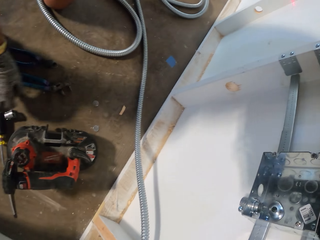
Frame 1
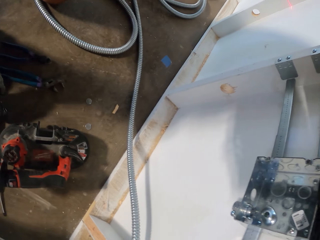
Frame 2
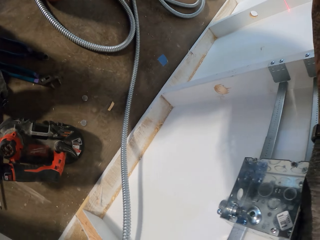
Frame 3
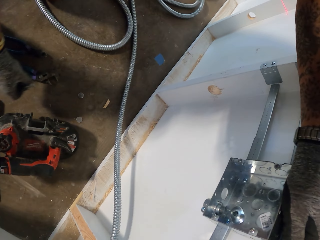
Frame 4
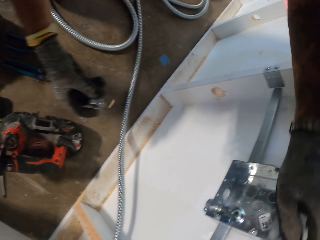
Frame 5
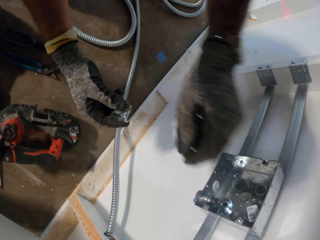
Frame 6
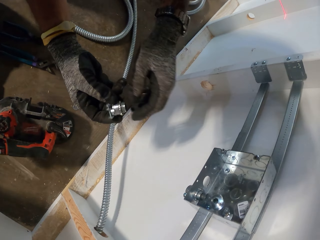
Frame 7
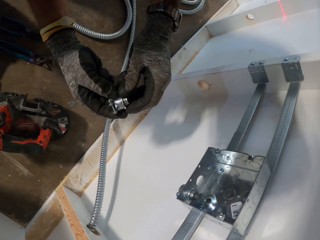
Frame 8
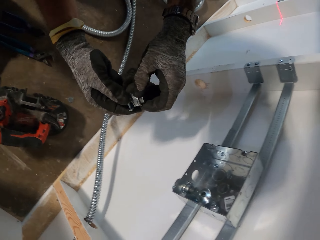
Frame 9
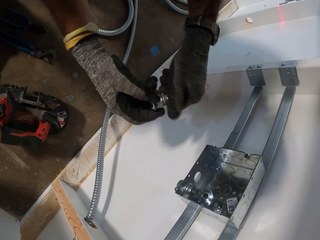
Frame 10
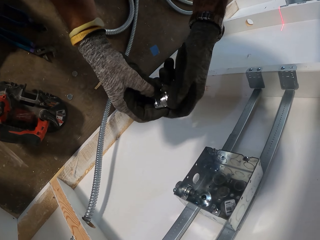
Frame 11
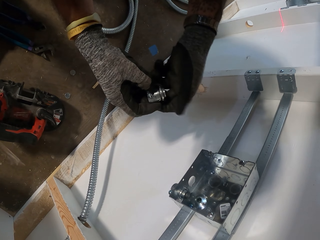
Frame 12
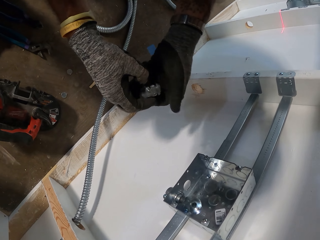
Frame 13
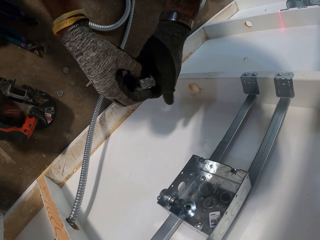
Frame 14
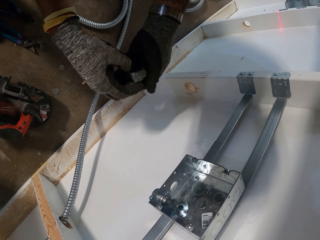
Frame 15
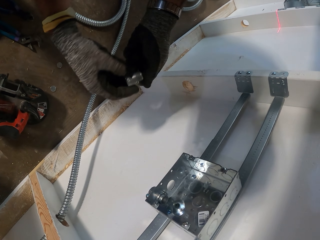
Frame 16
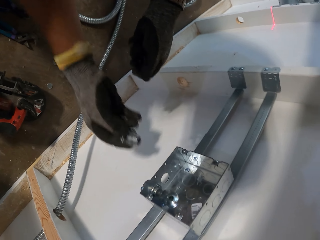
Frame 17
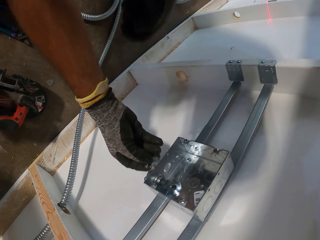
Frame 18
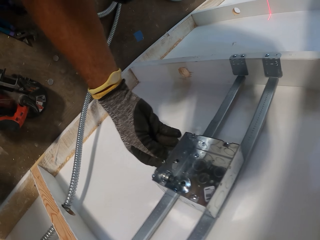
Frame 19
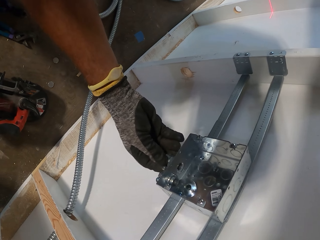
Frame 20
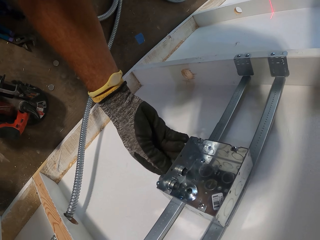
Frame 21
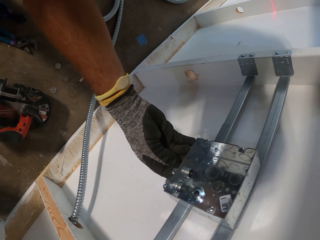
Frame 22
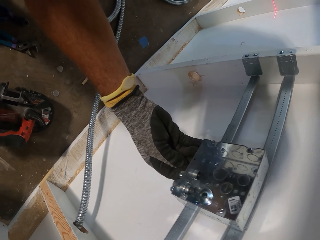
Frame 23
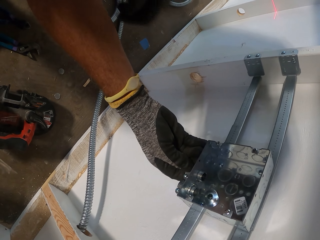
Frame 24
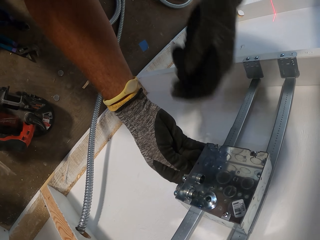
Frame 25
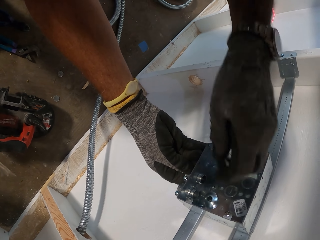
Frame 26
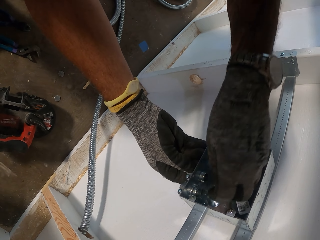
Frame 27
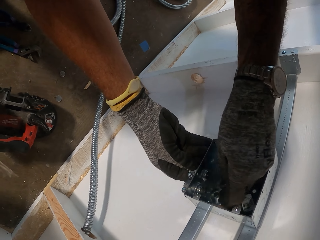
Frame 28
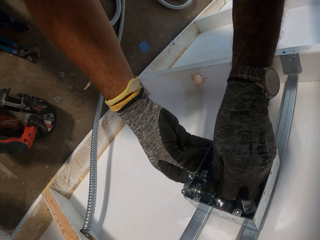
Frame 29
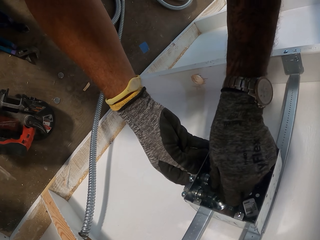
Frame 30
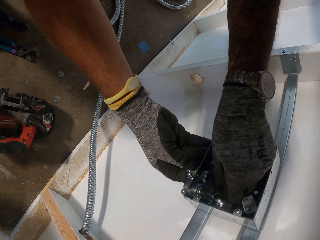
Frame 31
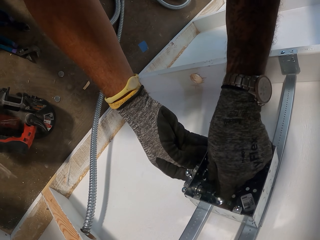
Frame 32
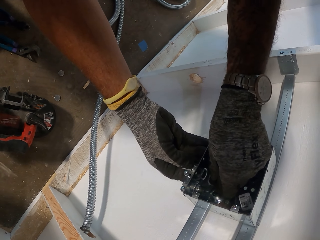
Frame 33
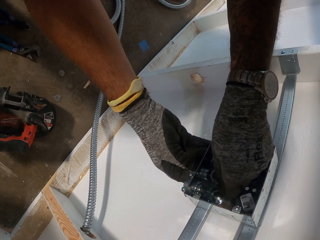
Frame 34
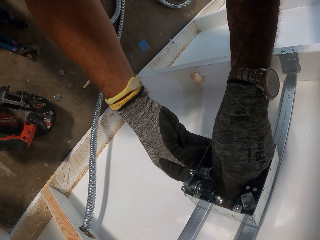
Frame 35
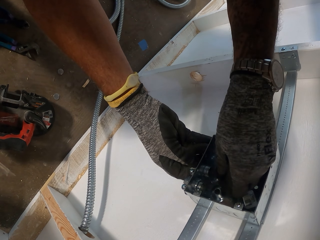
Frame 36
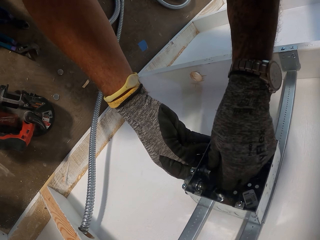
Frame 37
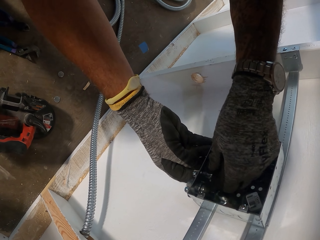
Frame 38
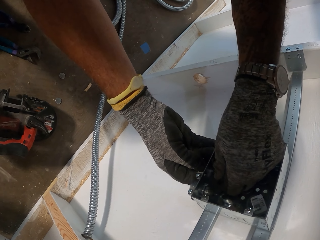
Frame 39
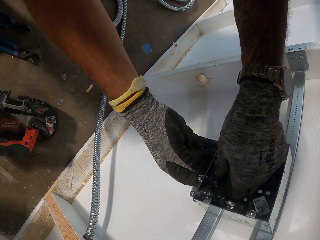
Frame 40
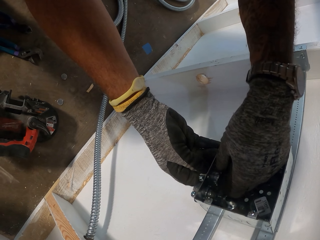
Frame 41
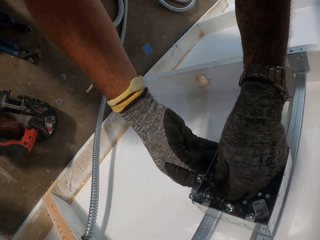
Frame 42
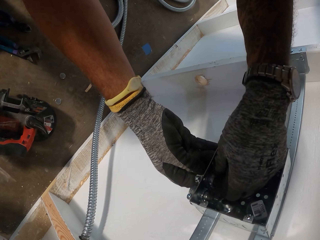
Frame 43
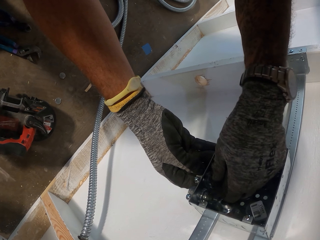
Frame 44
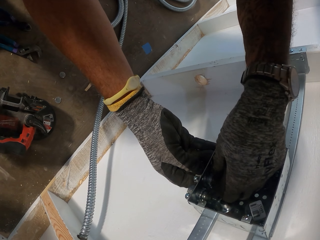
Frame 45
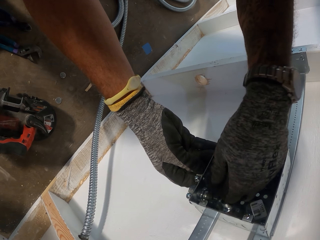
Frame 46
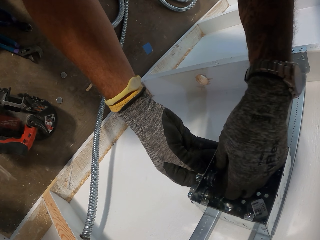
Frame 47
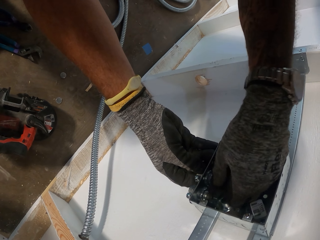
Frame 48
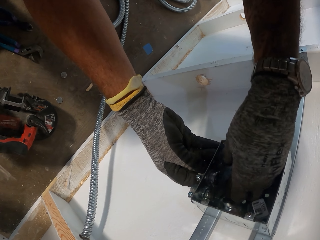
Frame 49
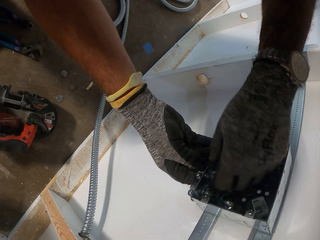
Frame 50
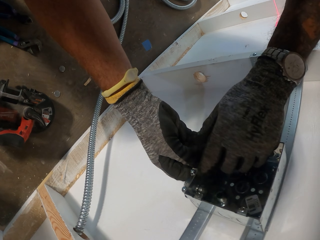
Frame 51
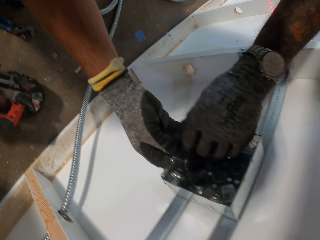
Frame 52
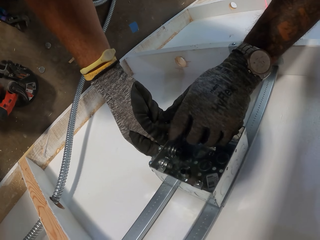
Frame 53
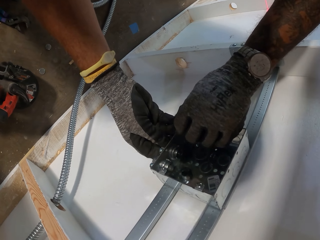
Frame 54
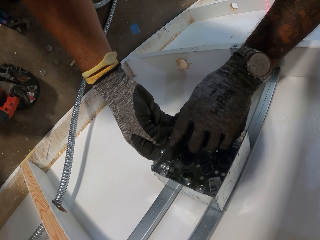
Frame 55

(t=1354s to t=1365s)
The camera wearer puts the pliers on the floor. They pick up a pipe valve from the floor. They open the pipe valve. They put an object on the metal box. They fix the pipe valve on the metal.

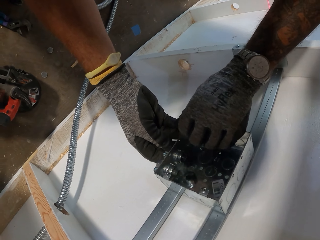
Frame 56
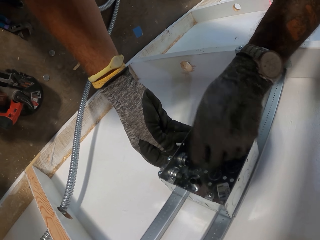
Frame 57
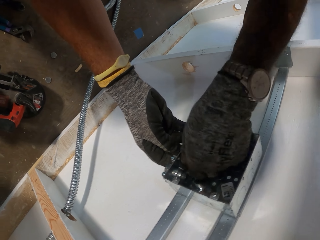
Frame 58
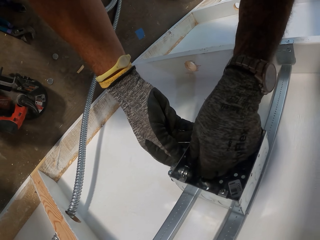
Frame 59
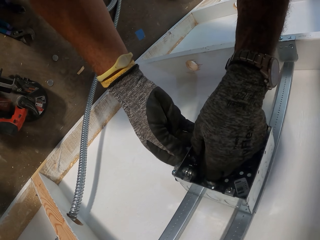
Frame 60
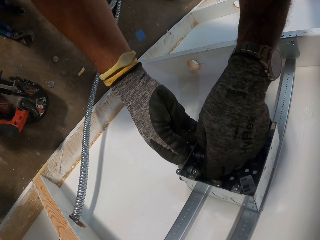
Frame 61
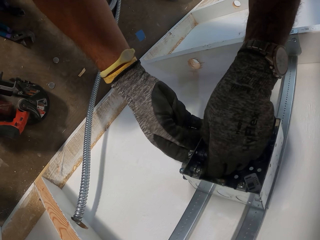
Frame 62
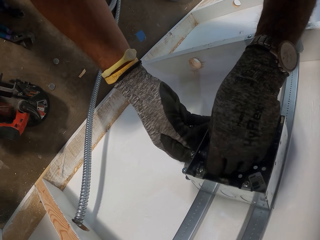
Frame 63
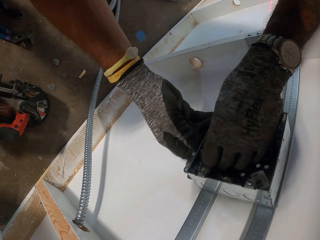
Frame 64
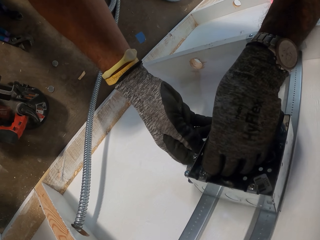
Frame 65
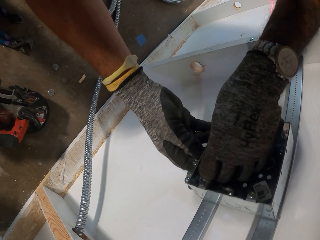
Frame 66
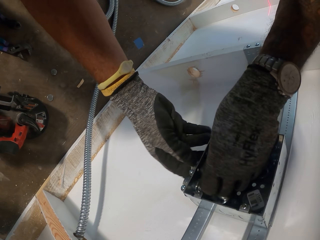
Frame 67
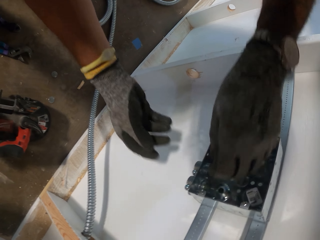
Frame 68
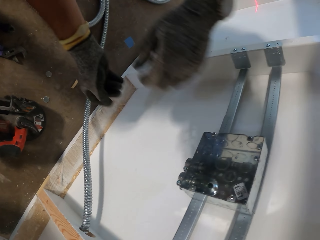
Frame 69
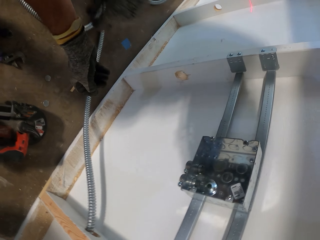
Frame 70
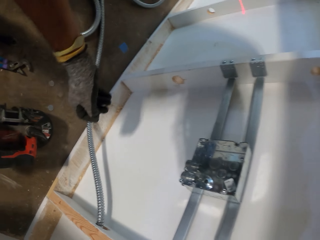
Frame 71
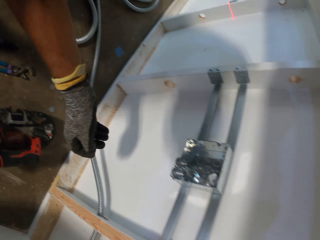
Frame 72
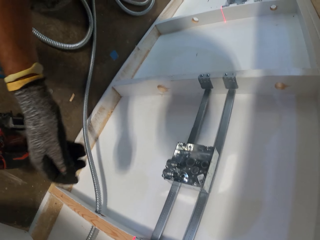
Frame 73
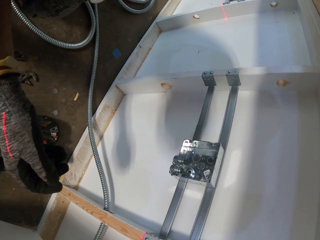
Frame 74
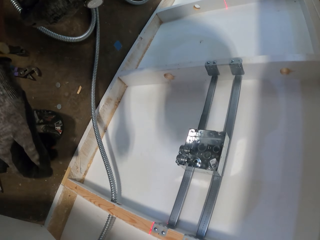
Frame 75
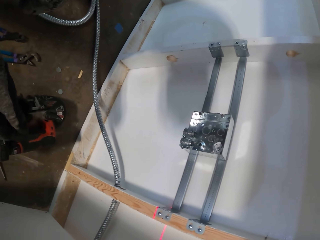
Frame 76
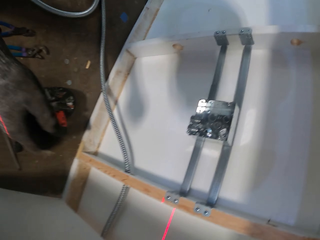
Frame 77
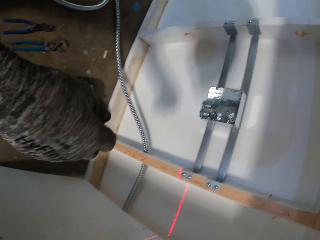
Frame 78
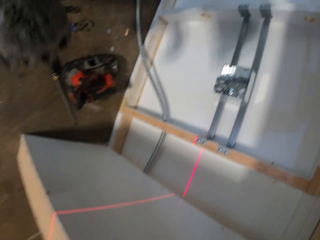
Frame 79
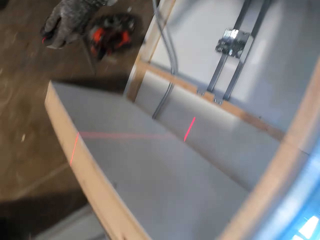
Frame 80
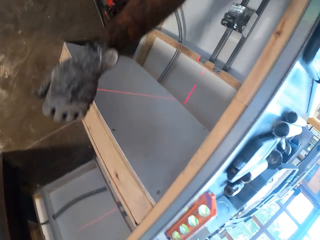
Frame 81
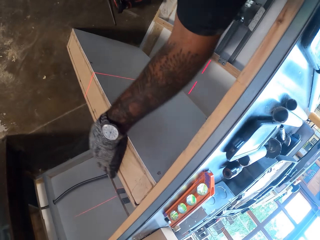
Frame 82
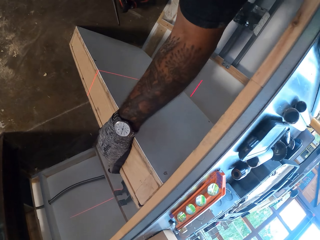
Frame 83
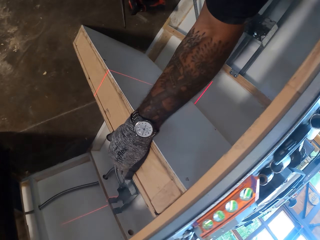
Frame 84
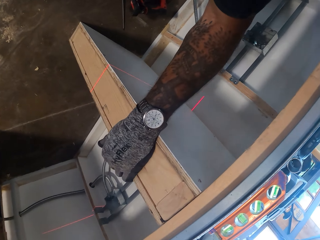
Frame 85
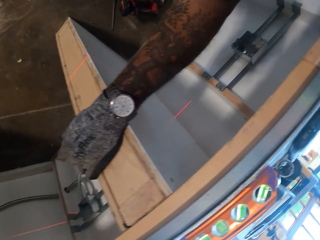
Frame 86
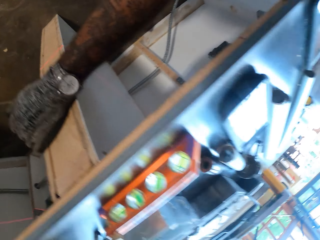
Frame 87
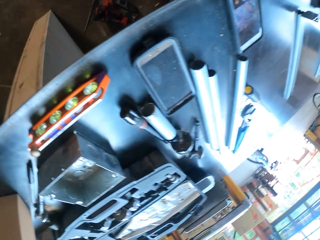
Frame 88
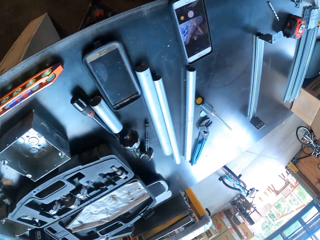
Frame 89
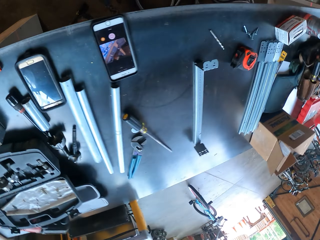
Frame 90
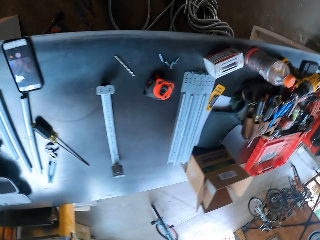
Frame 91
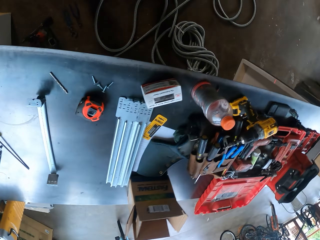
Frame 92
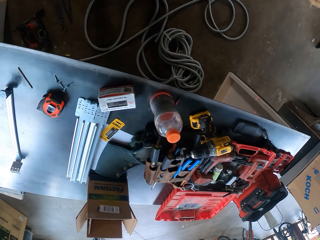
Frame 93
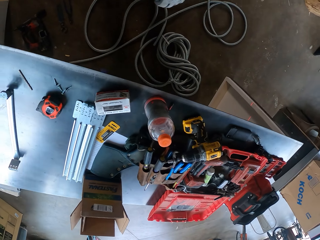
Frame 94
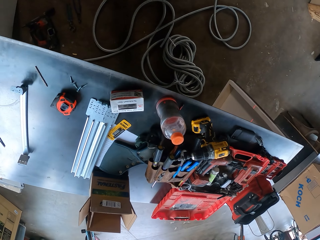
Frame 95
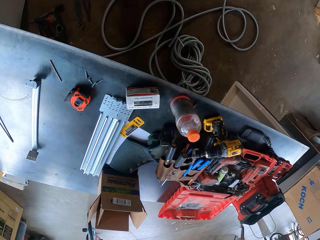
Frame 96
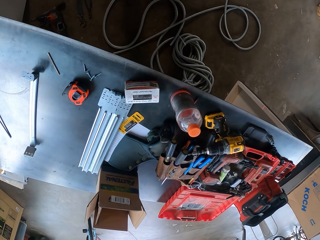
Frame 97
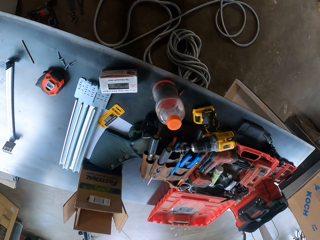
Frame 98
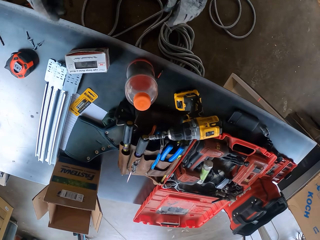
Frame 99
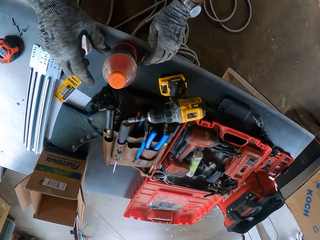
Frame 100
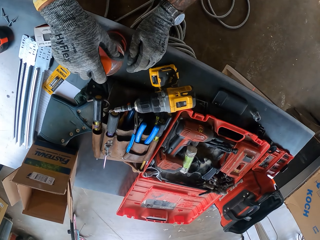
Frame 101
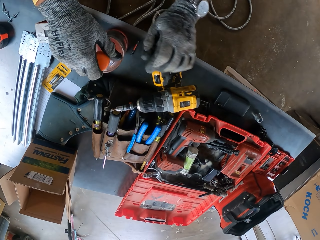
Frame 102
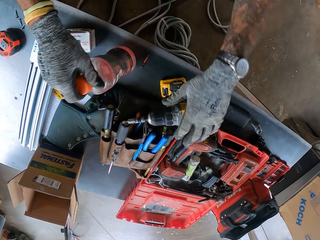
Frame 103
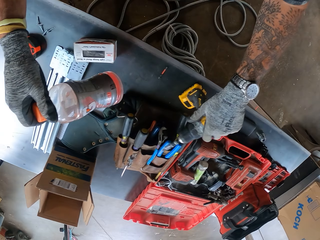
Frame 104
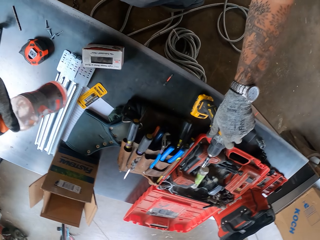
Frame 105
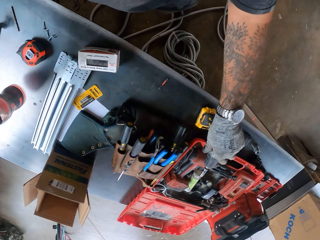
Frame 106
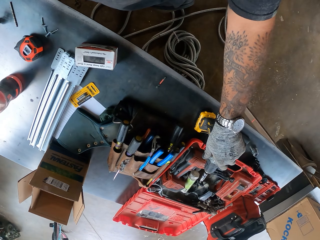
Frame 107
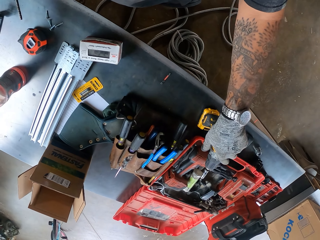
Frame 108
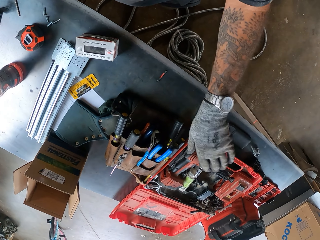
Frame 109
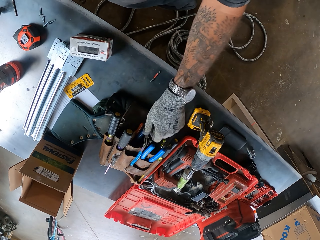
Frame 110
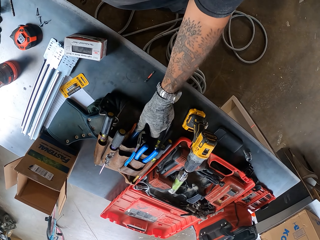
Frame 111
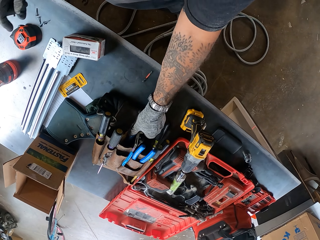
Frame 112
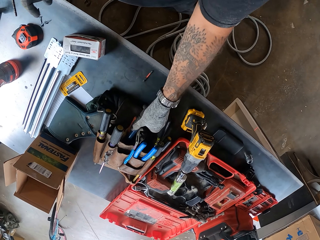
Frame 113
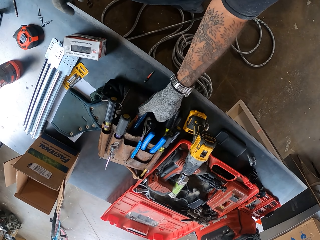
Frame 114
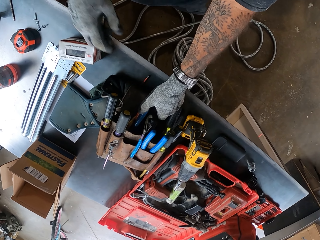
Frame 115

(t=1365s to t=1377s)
The camera wearer removes their hand from the bolt. They put their hand on the table, remove their hand from the table and look around the table. They pick the bottle from the table. They touch the drilling gun. They hold the drill machine. They put the bottle on the table. They put the drill on the table. They pull the tool bag.
